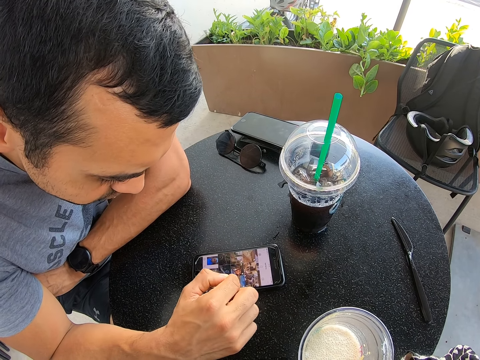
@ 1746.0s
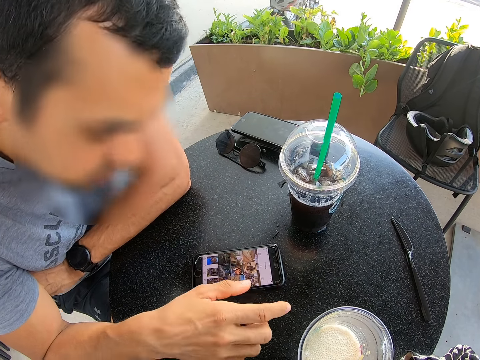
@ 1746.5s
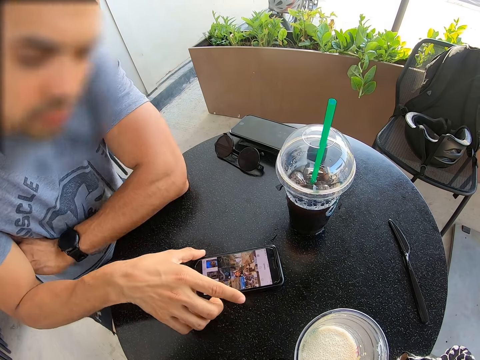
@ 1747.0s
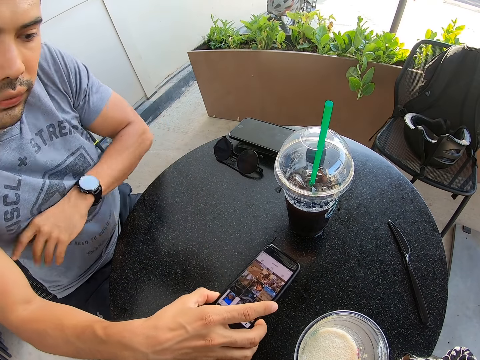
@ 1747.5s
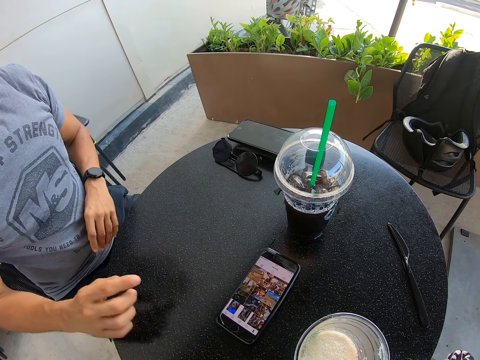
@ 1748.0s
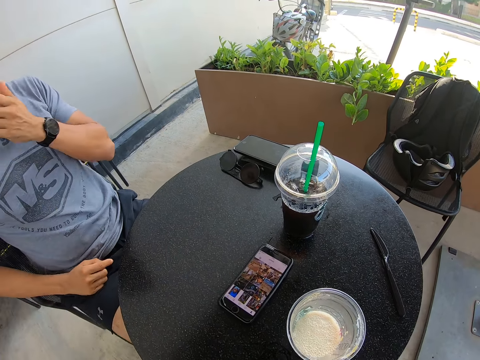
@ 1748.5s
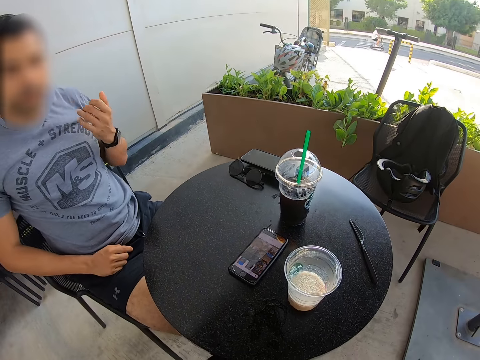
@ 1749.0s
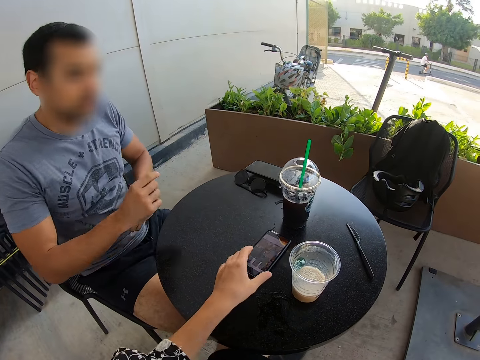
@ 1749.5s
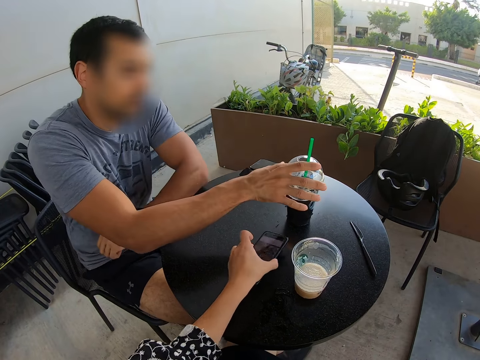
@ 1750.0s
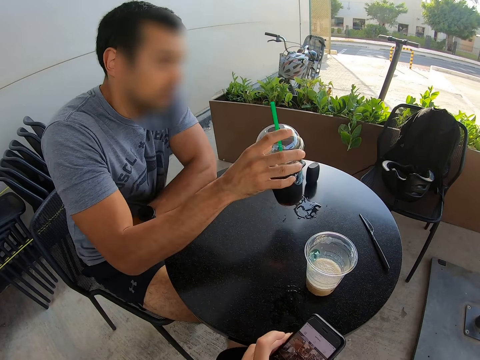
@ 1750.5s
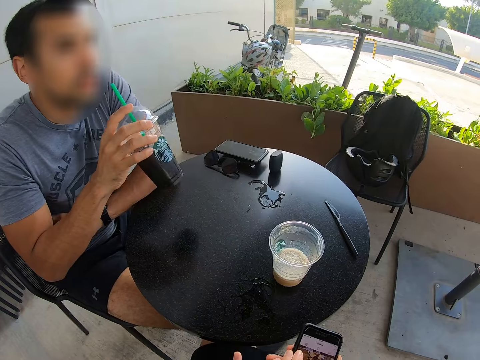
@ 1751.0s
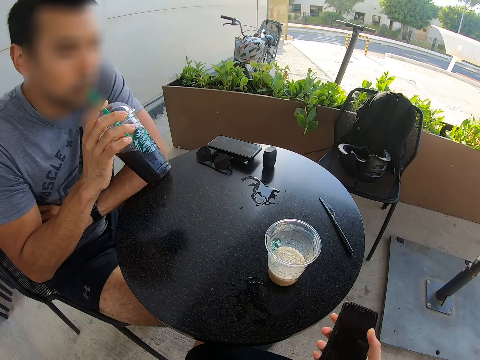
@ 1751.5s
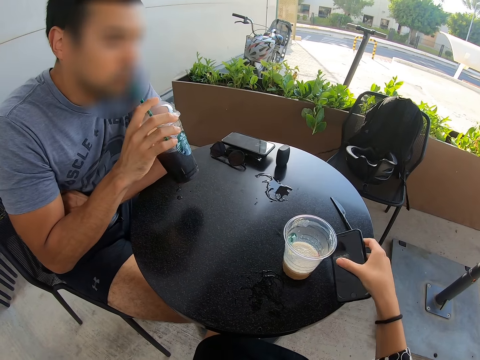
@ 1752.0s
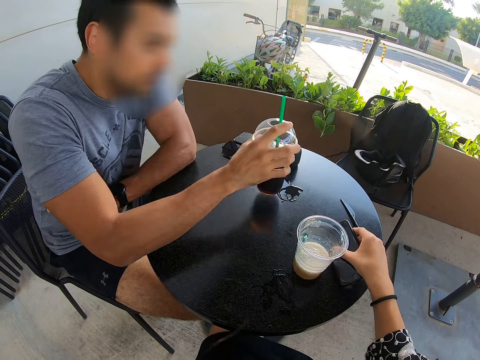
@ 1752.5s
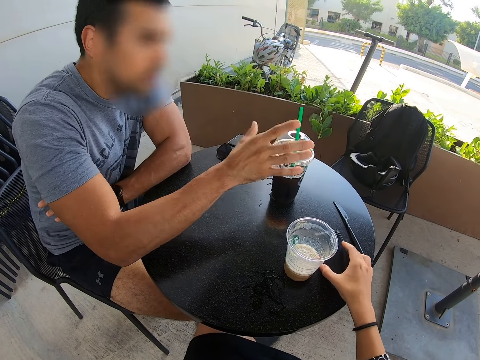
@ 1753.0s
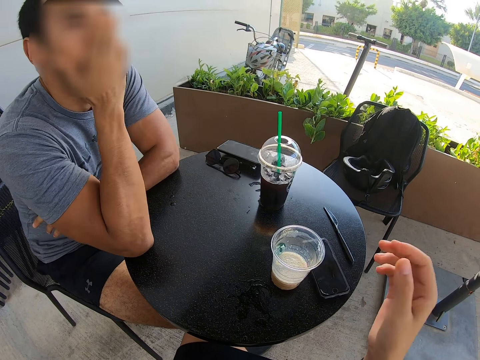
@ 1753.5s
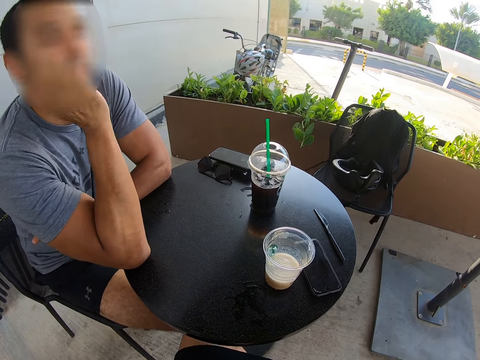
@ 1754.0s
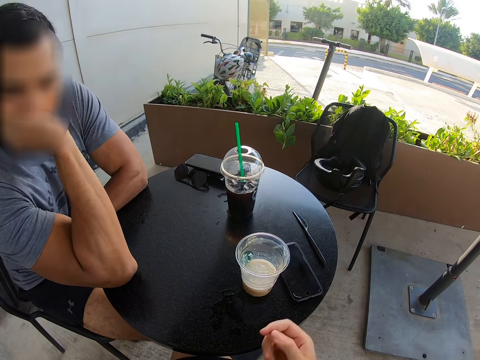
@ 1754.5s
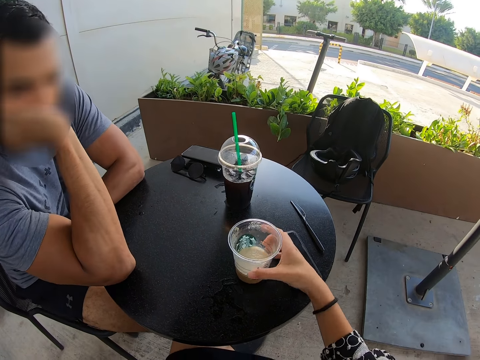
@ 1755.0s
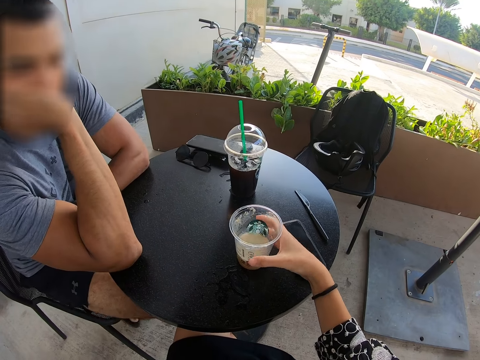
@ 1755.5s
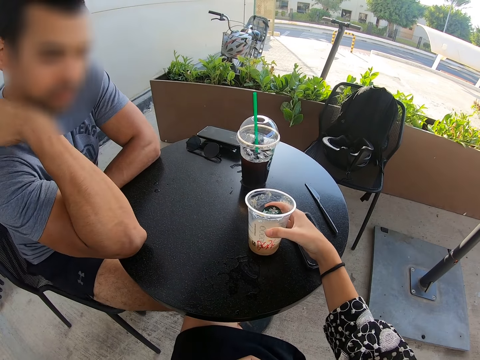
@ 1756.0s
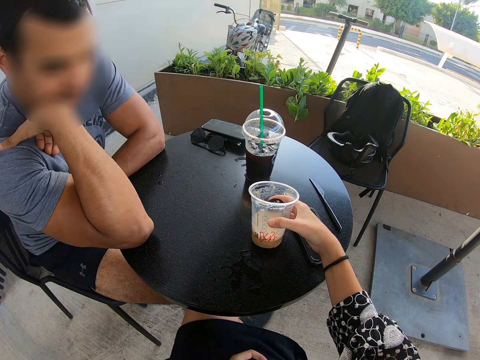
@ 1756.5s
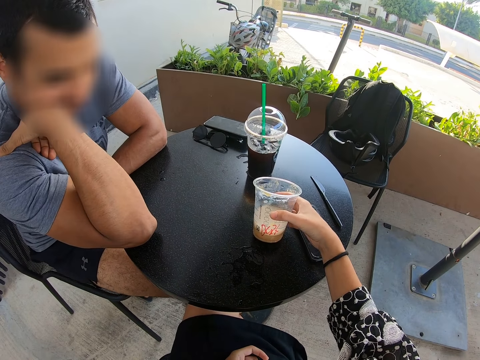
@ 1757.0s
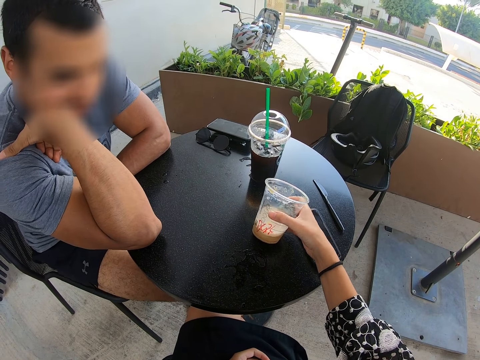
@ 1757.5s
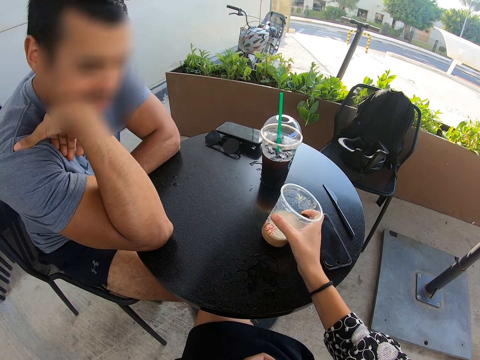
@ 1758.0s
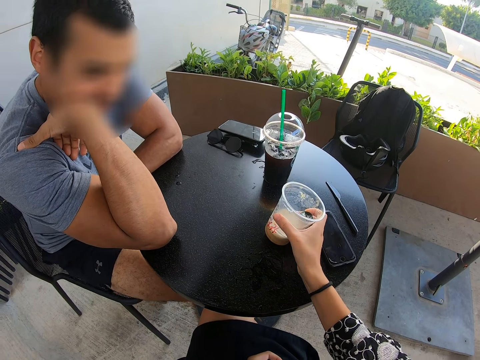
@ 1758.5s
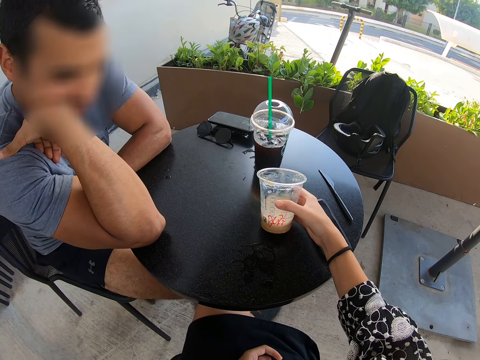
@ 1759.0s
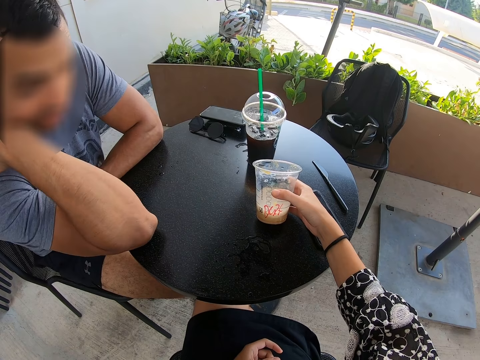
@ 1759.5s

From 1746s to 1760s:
A man moves the phone to the camera wearer. The camera wearer takes the phone. The man picks a cup and drinks the juice from the cup. The camera wearer places the mobile phone on the table. The man places the disposable glass on the table and holds his chin. The camera wearer turns the cup. They hold the disposable glass.

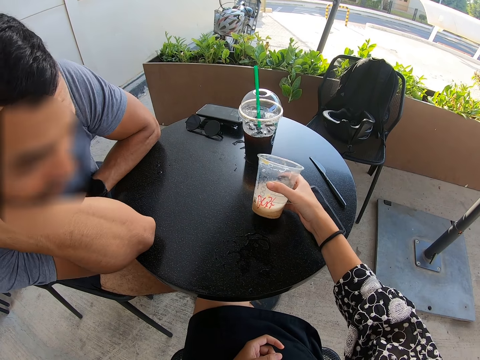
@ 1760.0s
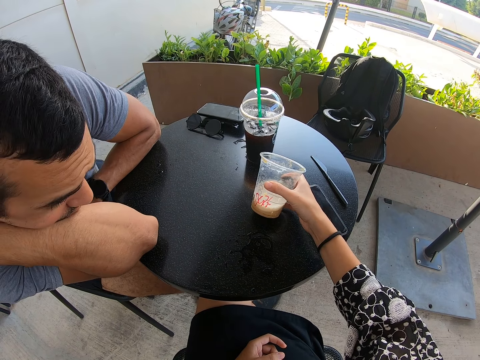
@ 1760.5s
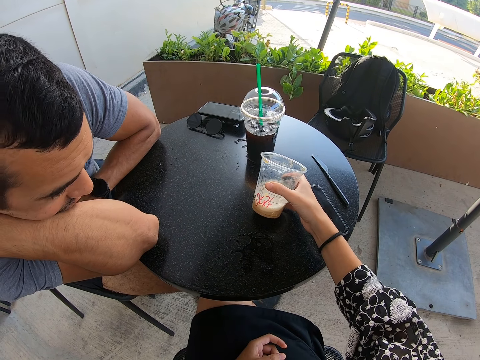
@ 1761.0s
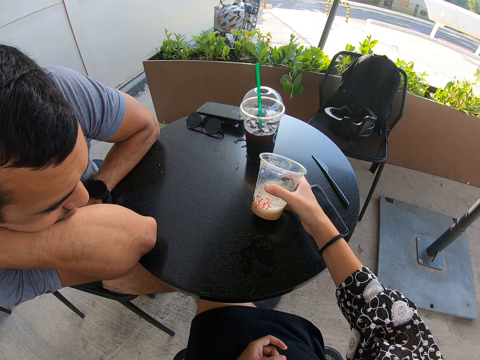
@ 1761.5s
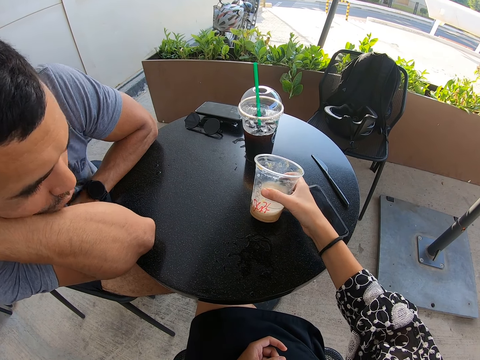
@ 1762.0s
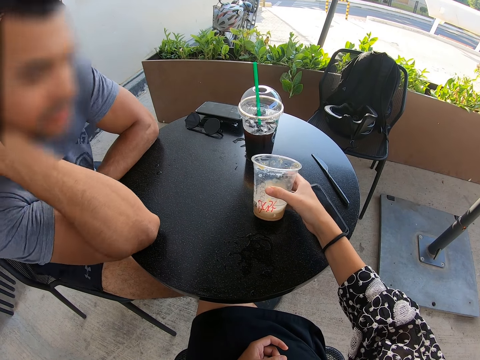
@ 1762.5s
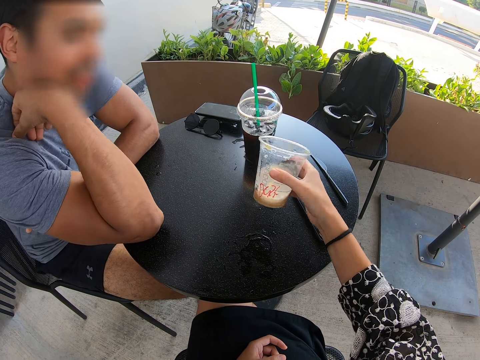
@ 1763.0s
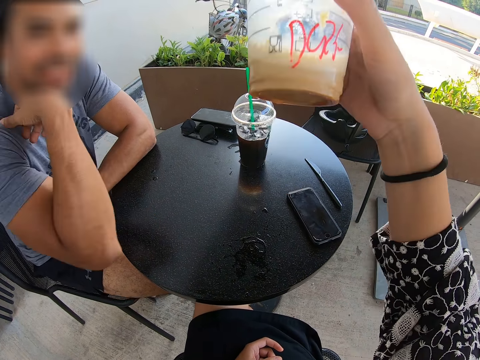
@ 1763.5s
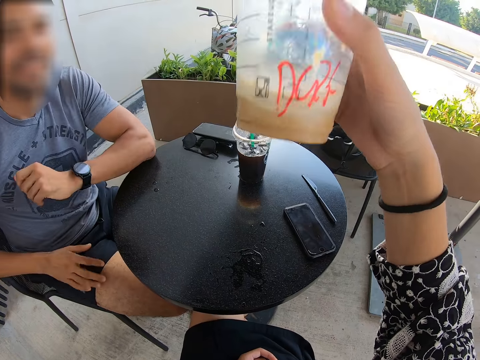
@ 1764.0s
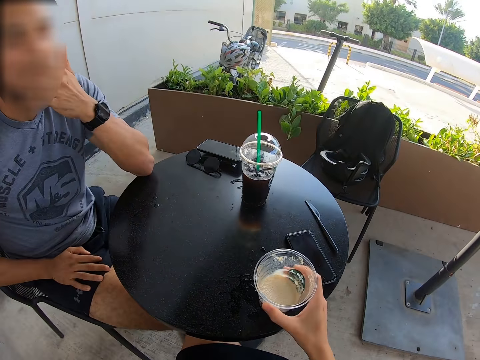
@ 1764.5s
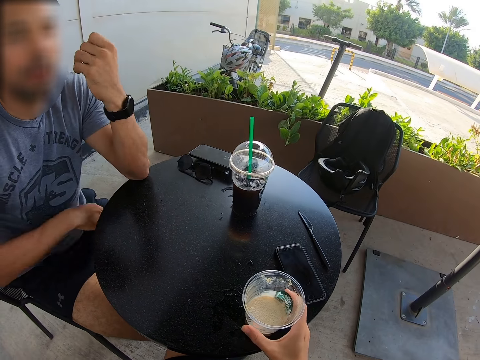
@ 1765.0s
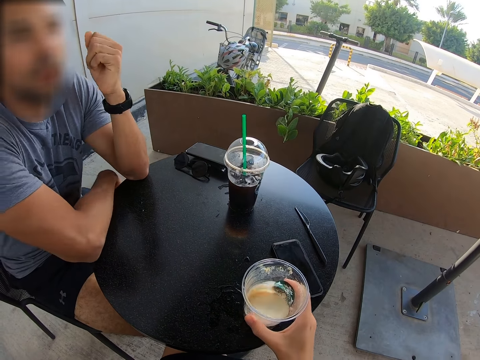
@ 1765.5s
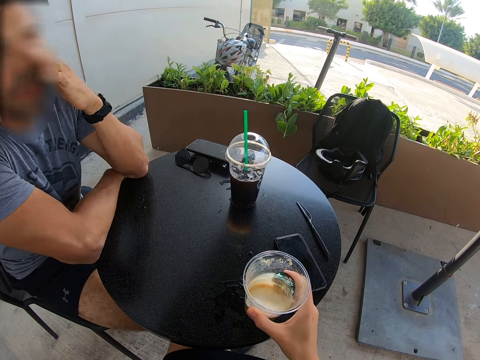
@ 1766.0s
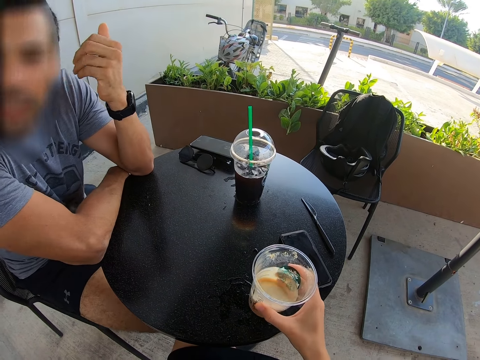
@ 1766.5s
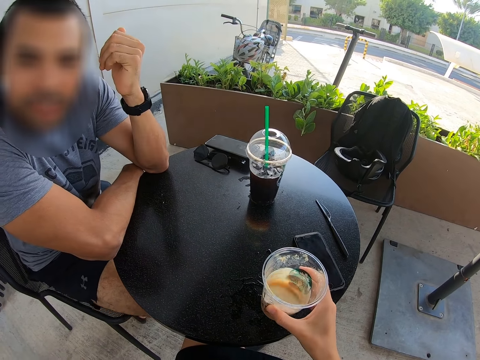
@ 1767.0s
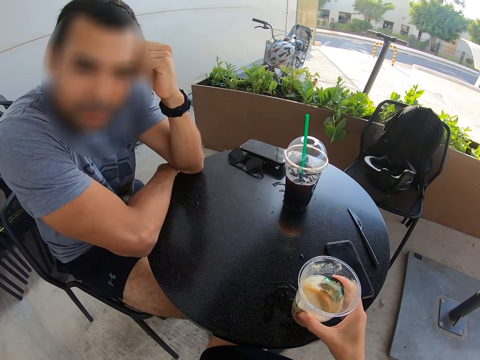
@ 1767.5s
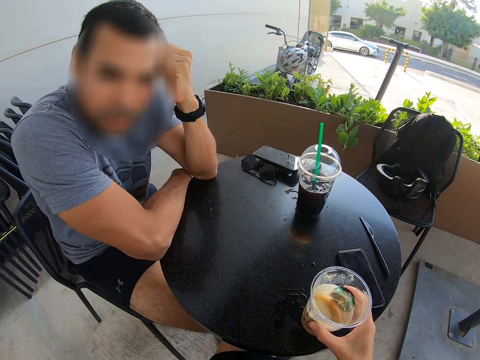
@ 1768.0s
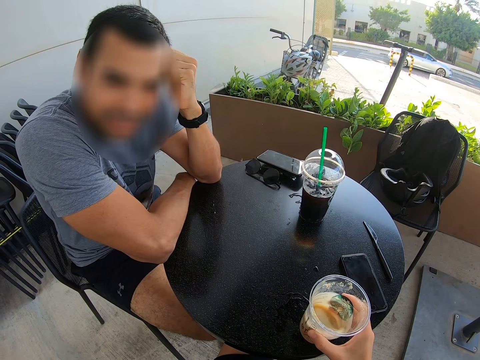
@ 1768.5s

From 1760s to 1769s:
The camera wearer lifts the cup. They put the cup down. They shake the cup, a disposable glass.
